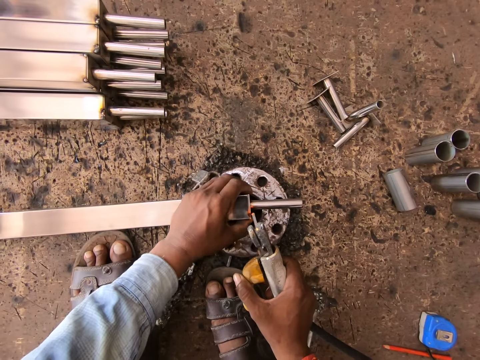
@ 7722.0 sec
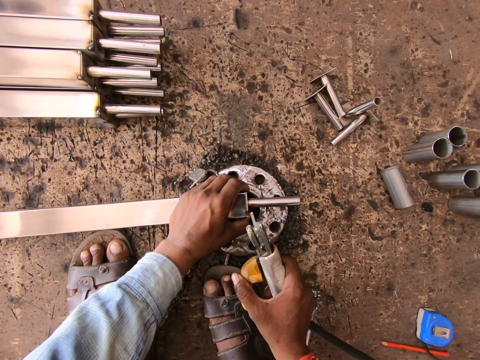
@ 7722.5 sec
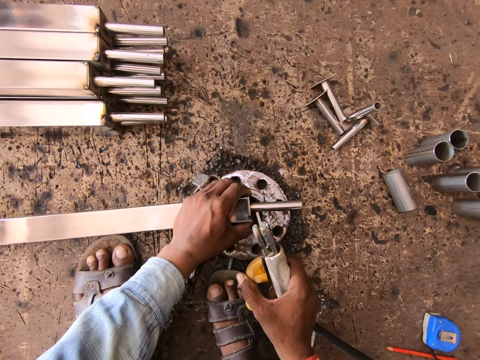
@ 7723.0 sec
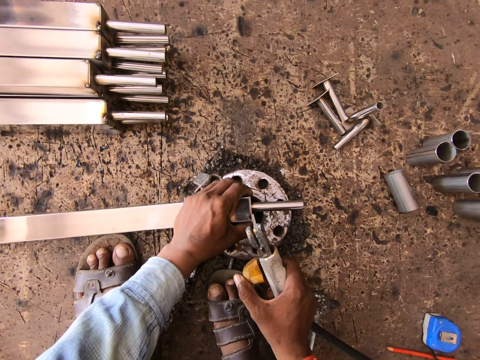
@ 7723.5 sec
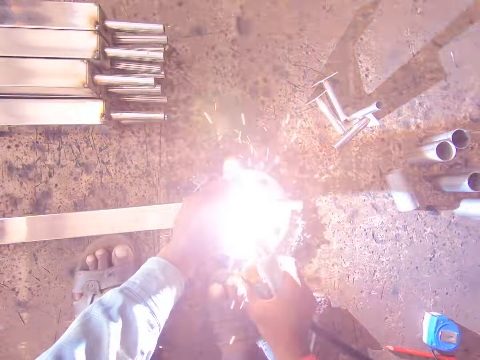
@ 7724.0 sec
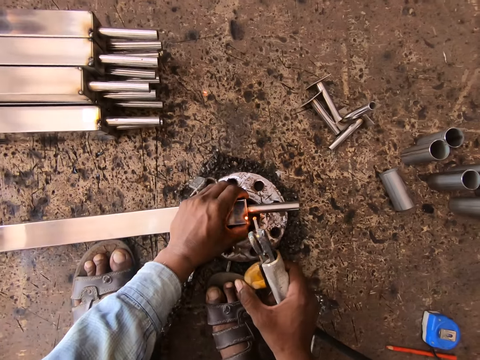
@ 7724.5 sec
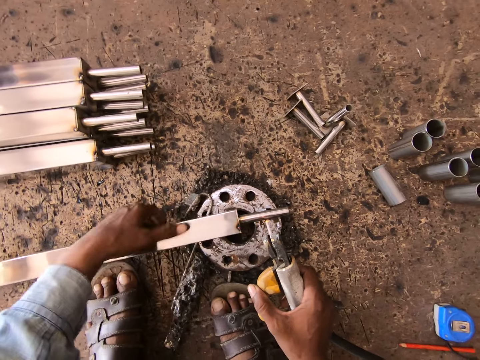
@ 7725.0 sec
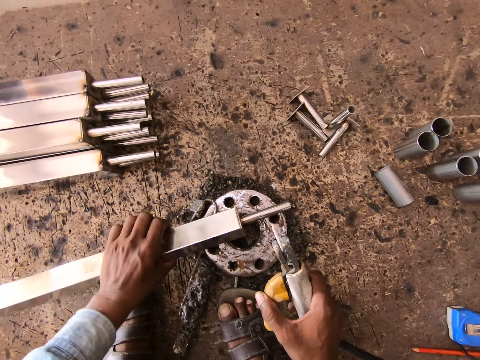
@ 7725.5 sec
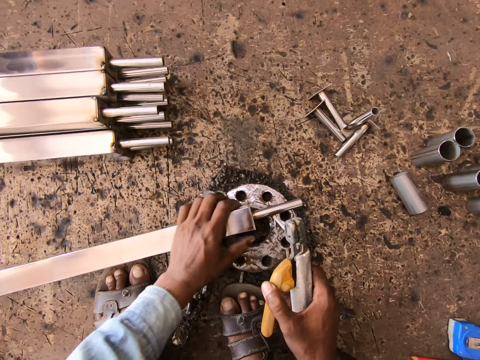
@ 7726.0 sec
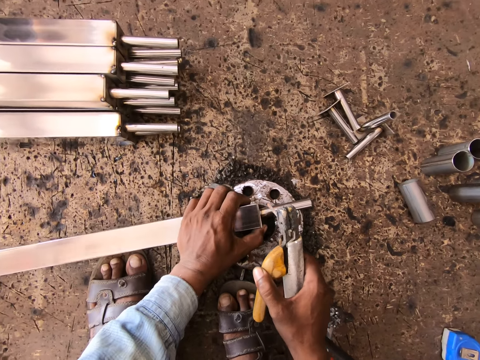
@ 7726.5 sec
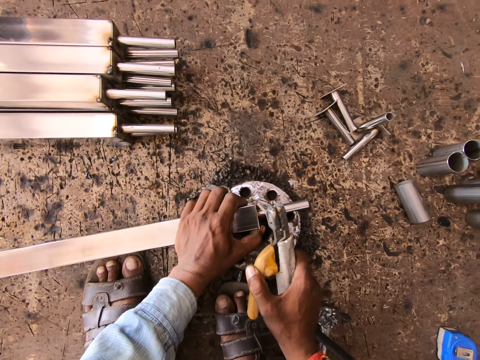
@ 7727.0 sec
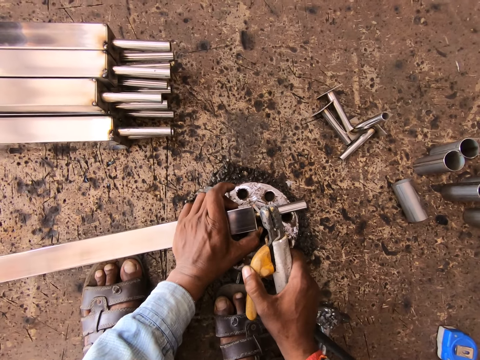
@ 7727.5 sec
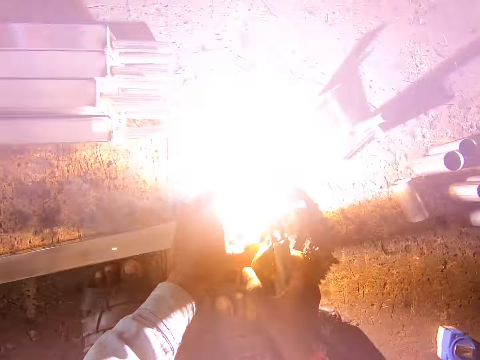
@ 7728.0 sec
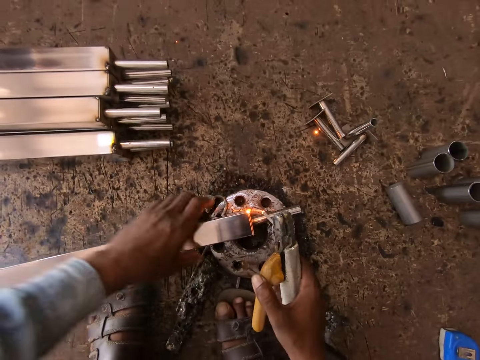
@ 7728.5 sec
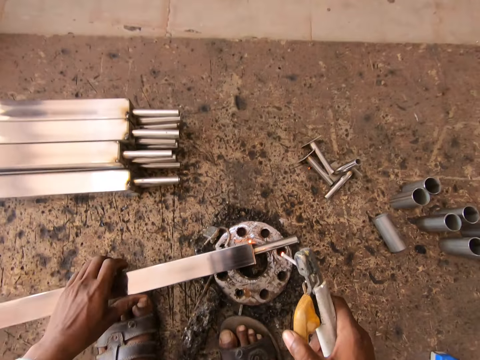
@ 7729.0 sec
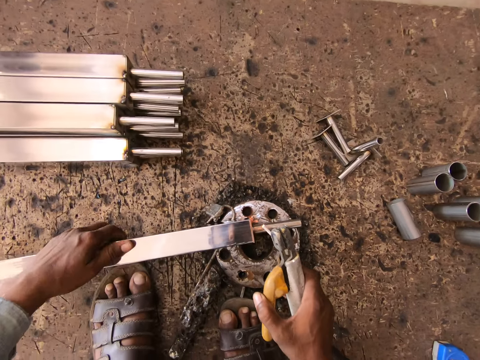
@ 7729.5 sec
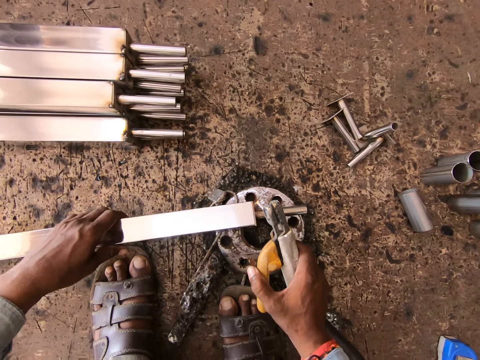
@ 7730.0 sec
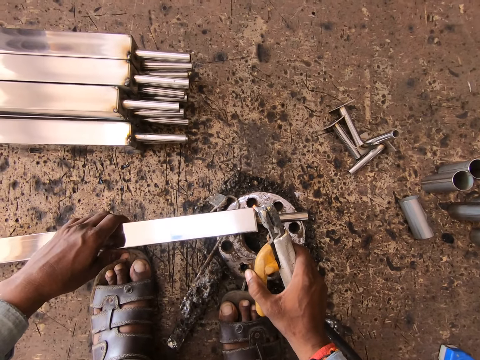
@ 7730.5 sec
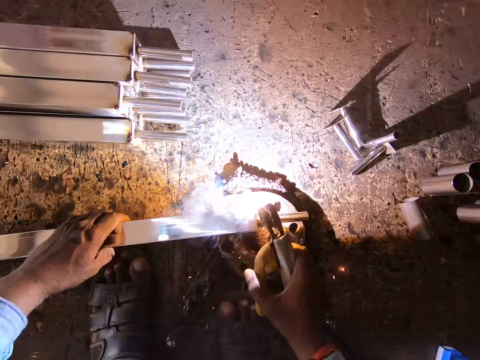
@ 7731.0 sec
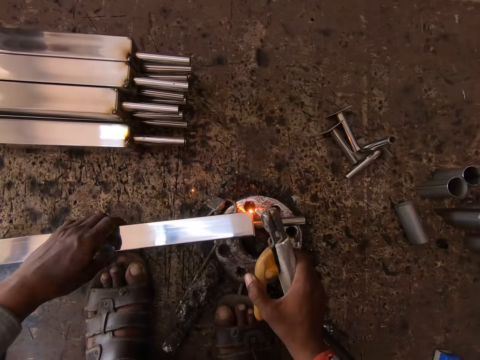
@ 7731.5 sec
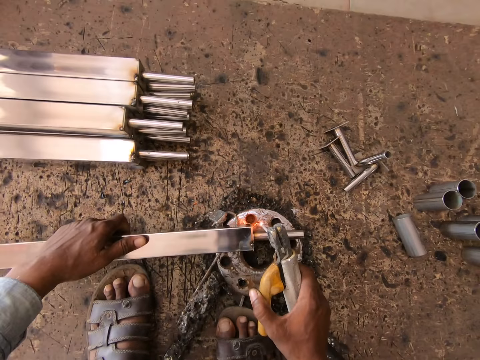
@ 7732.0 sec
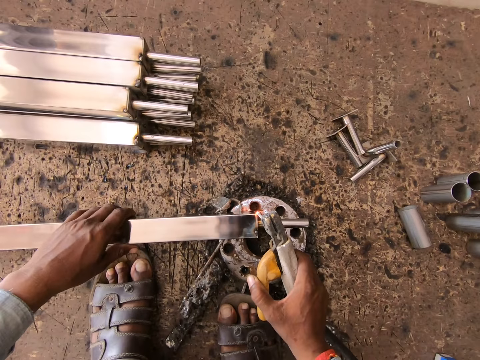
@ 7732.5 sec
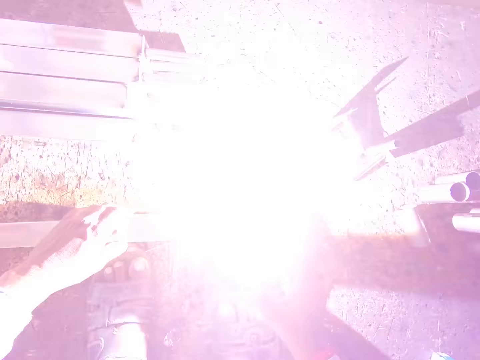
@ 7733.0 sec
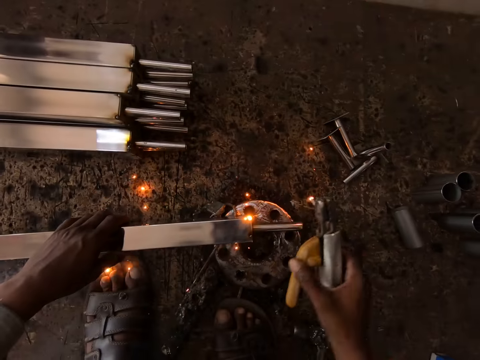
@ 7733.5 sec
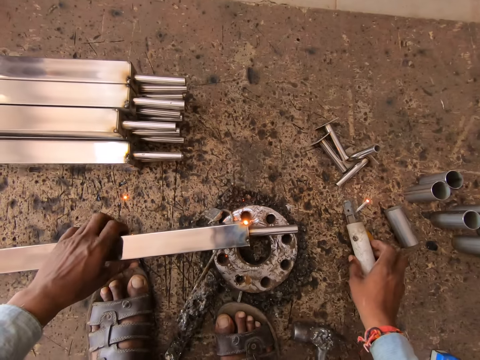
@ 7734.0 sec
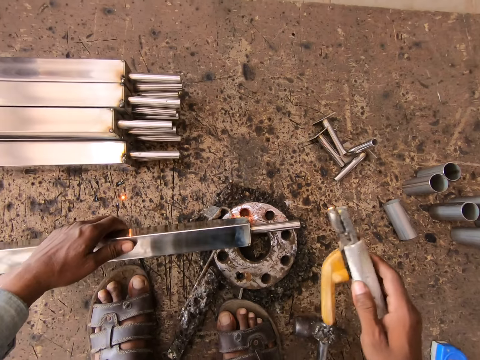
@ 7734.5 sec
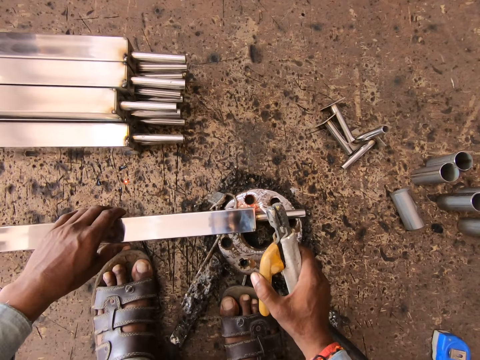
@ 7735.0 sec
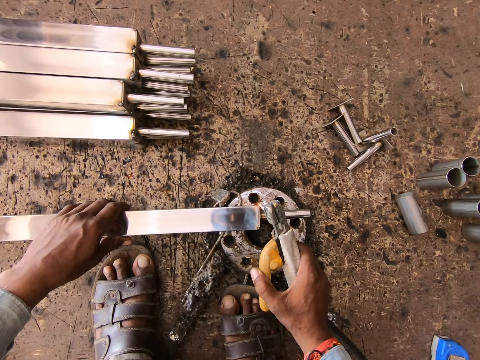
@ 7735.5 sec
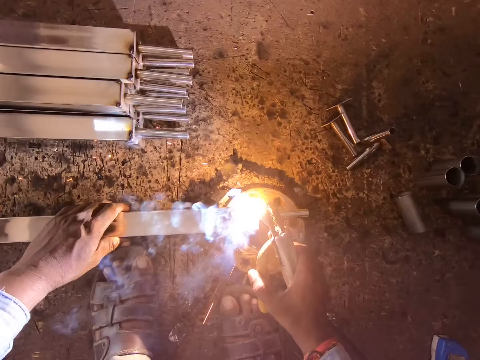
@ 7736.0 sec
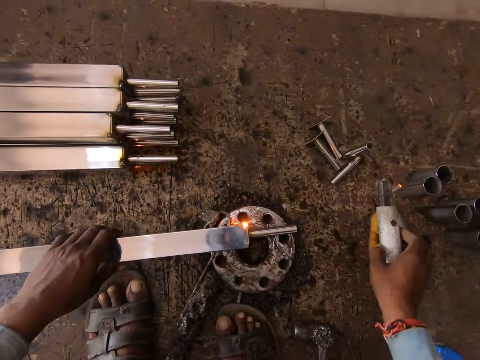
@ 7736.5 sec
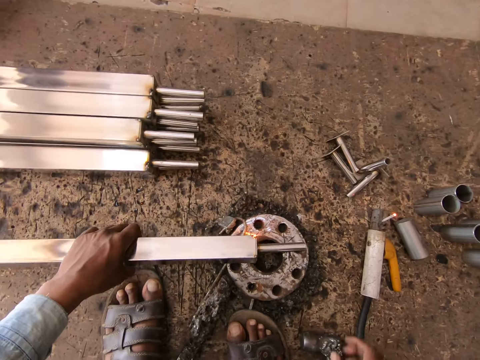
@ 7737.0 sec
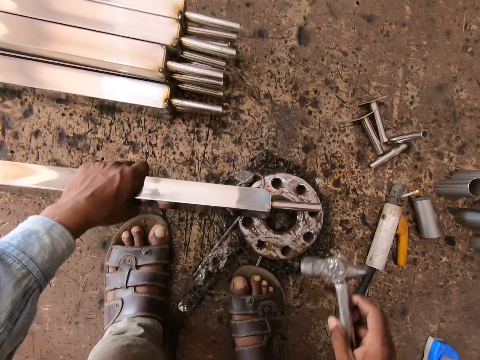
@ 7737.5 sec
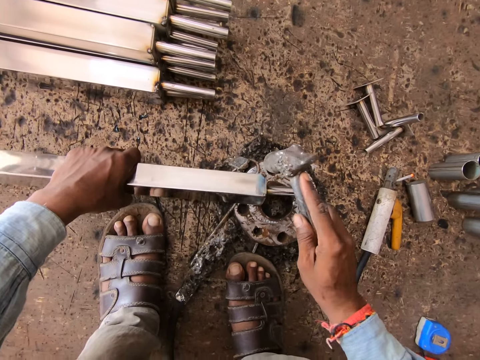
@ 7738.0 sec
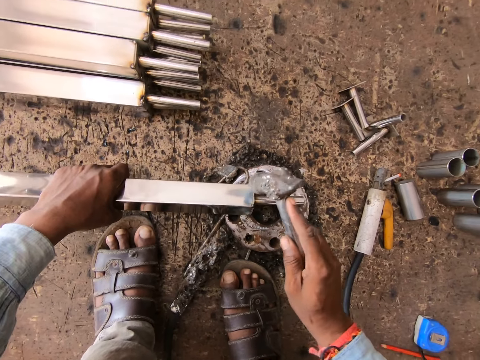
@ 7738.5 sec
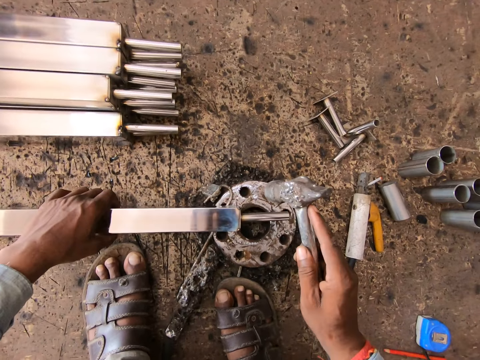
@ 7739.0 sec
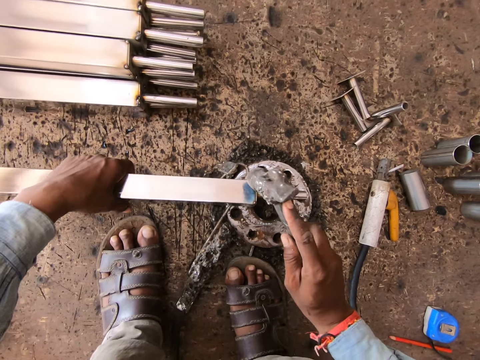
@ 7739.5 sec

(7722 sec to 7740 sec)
The camera wearer turns the steel tube on the flange with his left hand. He welds the steel tube on the flange with the welding gun in his right hand. He turns the steel tube on the flange with his left hand. He welds the steel tube on the flange with the welding gun in his right hand. He turns the steel tube on the flange with his left hand. He welds the steel tube on the flange with the welding gun in his right hand. He drops the welding gun on the floor with his right hand. He picks the welding gun from the floor with his right hand. He turns the steel tube on the flange with his left hand. He welds the steel tube on the flange with the welding gun in his right hand. He drops the welding gun on the floor with his right hand. He picks the hammer from the floor with his right hand. He hits the steel tube on the flange with the hammer in his right hand.

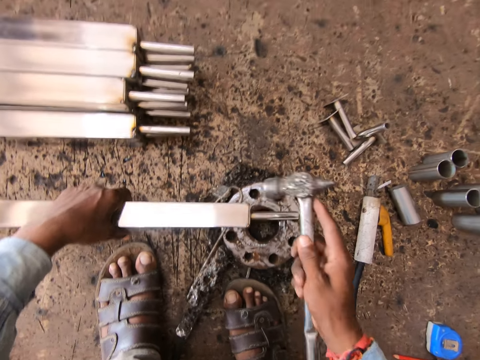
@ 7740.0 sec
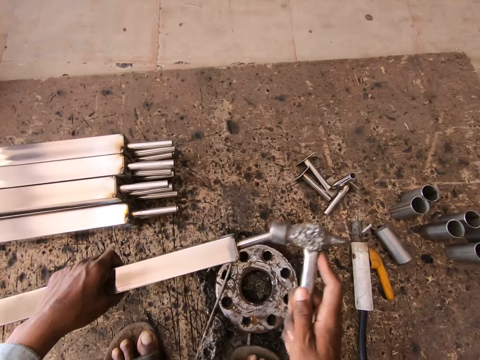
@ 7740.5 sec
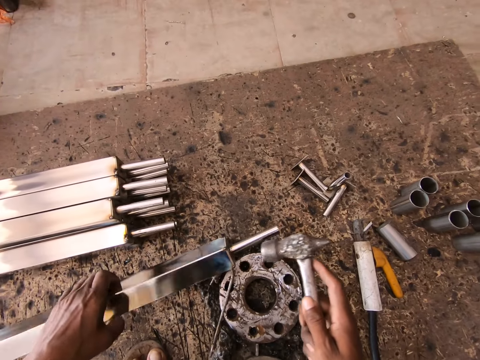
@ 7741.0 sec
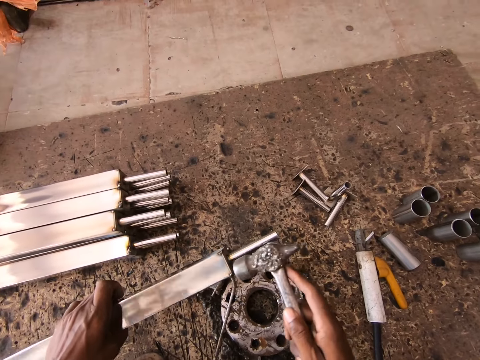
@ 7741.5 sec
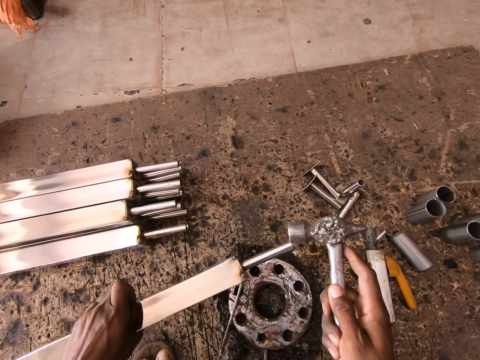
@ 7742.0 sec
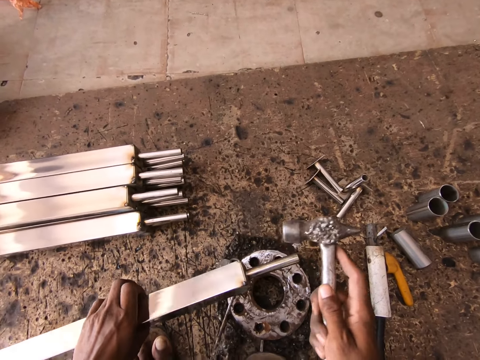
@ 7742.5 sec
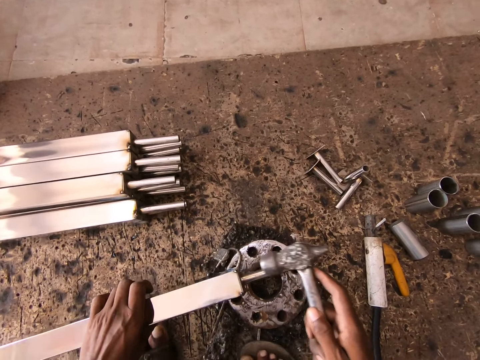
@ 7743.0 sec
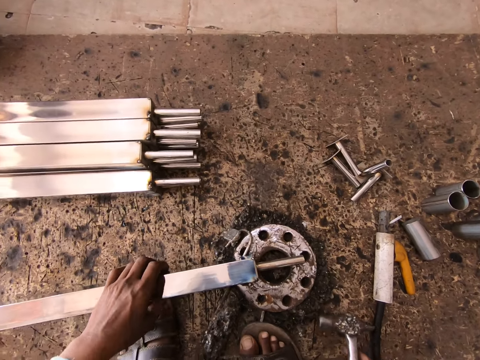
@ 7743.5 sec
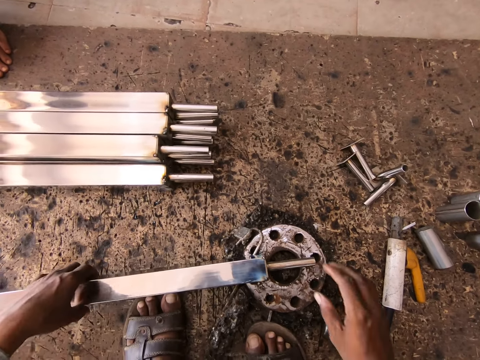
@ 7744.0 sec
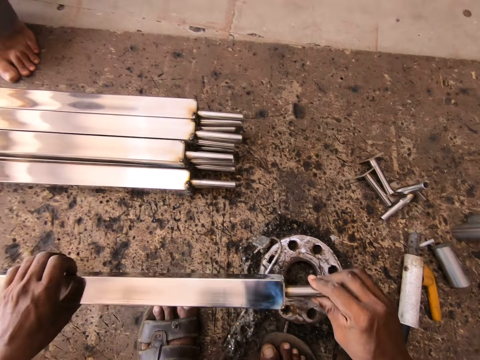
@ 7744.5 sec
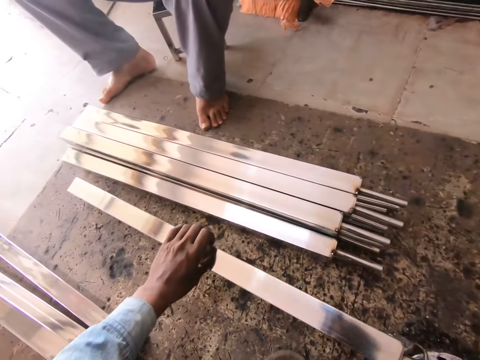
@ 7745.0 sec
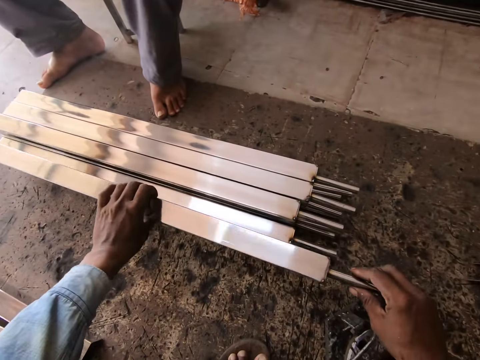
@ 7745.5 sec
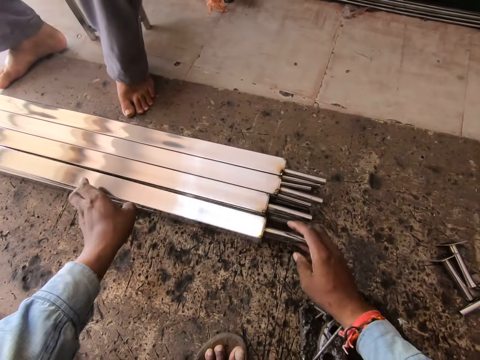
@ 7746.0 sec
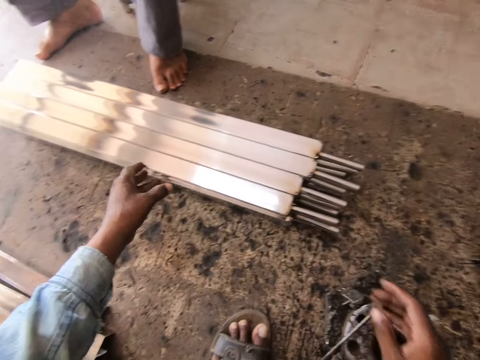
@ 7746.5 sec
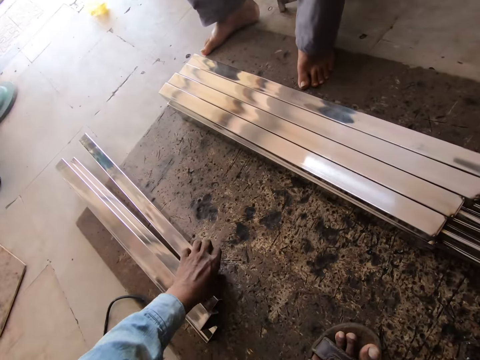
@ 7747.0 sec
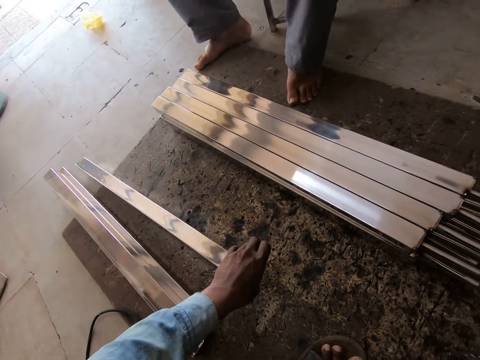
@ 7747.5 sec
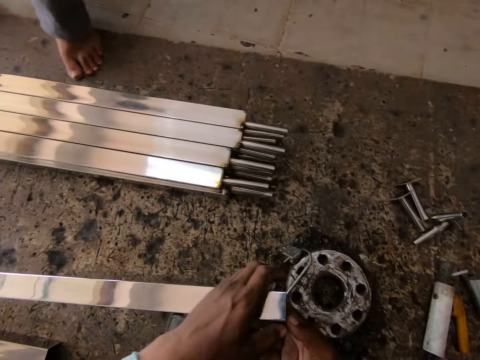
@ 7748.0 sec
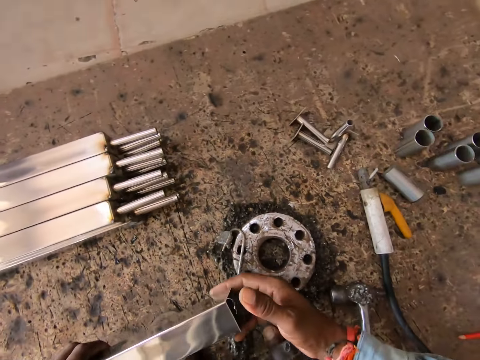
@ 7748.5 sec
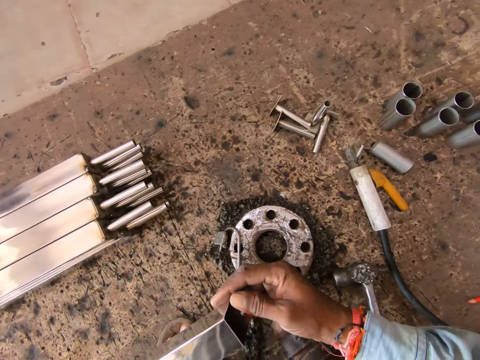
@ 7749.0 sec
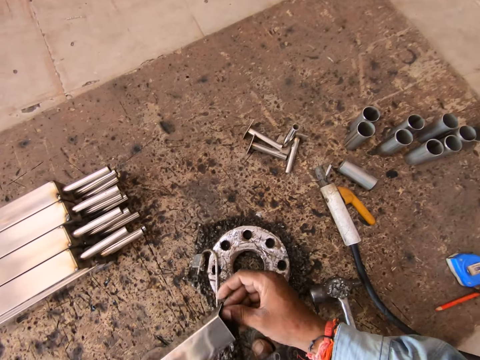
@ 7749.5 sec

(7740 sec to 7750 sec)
The camera wearer lifts the steel tube from the flange with his left hand. He hits the steel tube with the hammer in his right hand. He places the steel tube on the flange with his left hand. He drops the hammer on the floor with his right hand. He lifts the steel tube from the flange with both hands. He inspects the metal rod. He drops the steel tube on the floor with both hands. He picks the steel tube from the floor with his left hand. He holds the steel tube with both hands.
